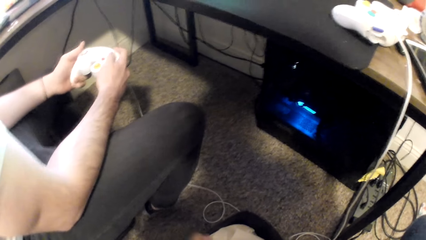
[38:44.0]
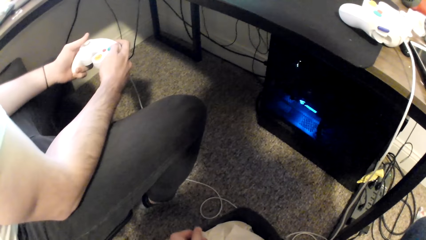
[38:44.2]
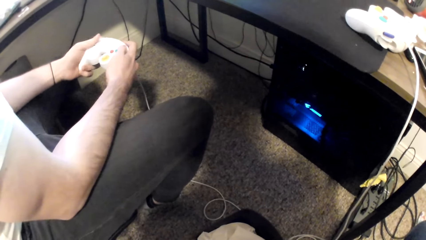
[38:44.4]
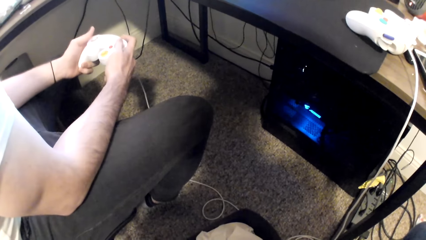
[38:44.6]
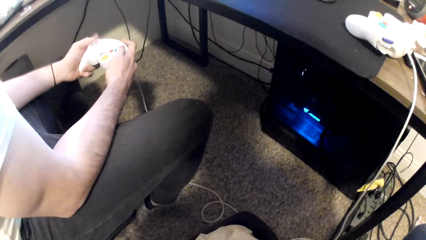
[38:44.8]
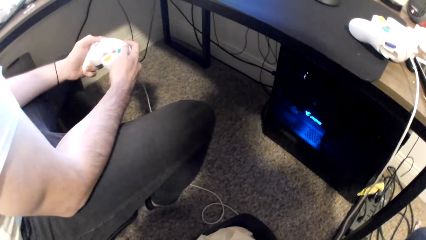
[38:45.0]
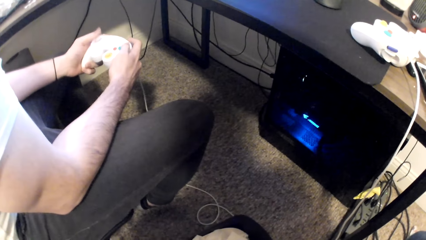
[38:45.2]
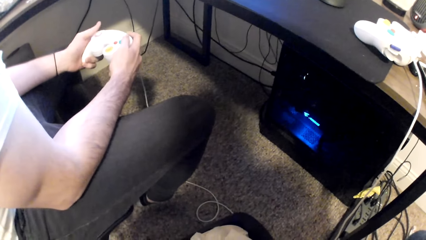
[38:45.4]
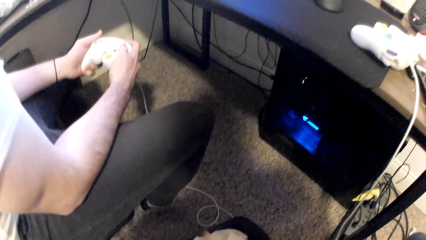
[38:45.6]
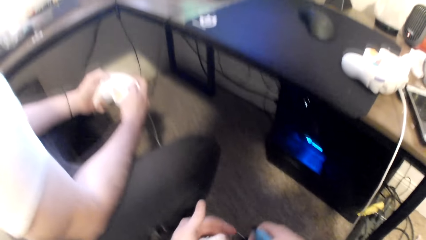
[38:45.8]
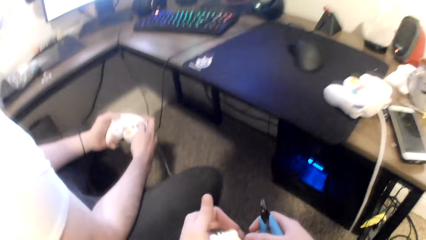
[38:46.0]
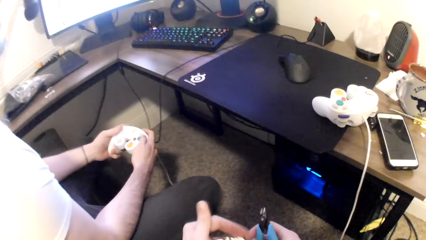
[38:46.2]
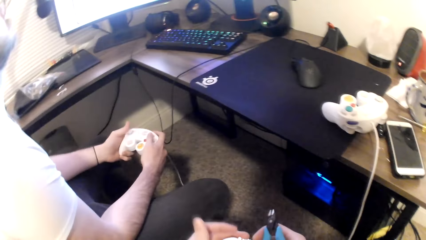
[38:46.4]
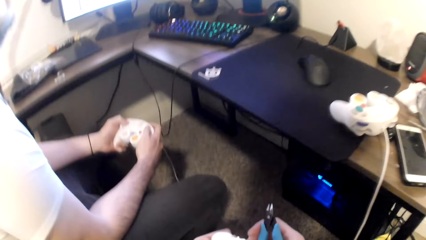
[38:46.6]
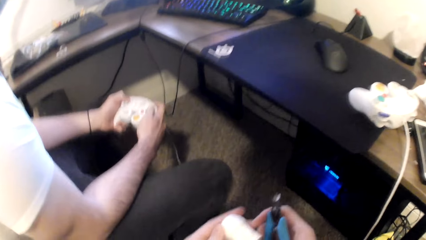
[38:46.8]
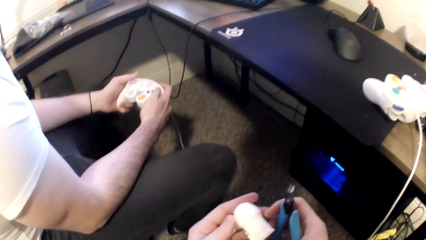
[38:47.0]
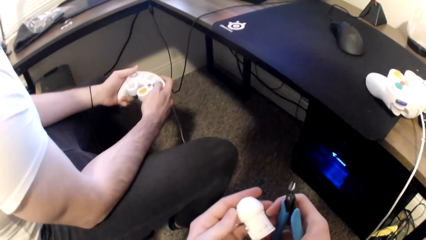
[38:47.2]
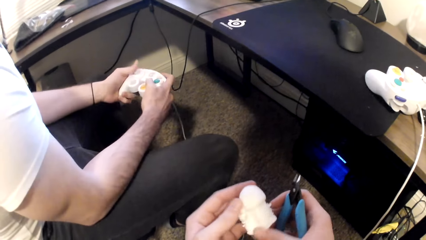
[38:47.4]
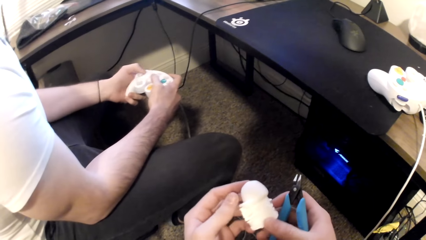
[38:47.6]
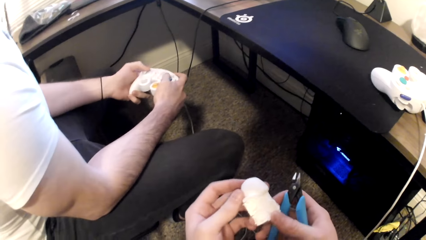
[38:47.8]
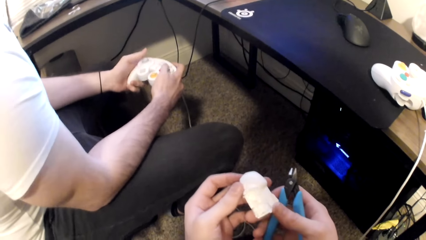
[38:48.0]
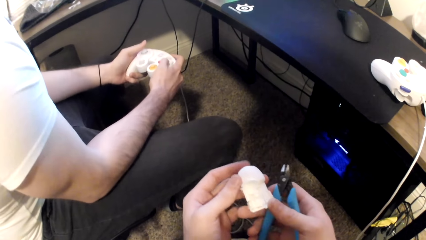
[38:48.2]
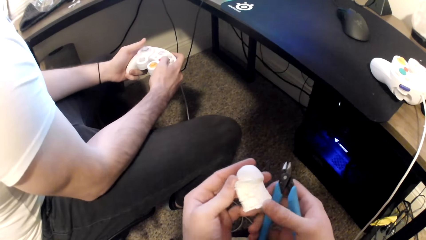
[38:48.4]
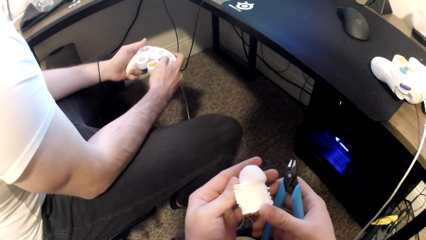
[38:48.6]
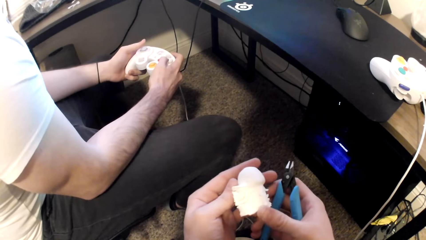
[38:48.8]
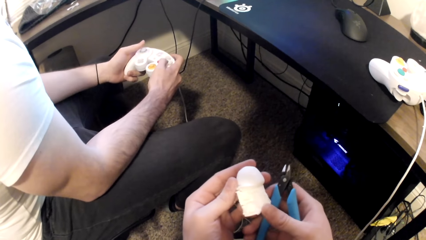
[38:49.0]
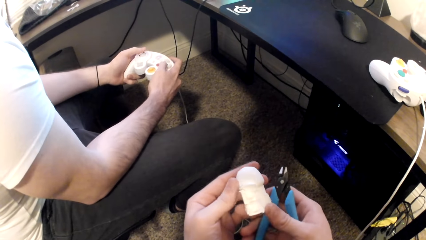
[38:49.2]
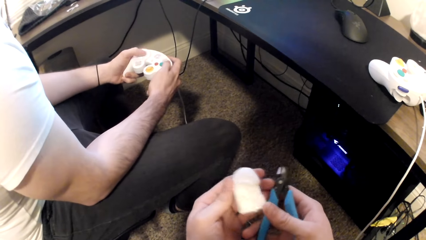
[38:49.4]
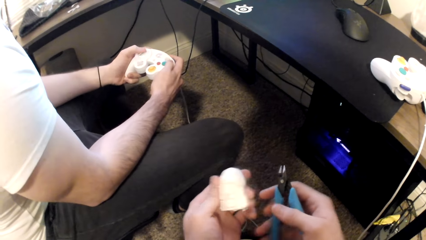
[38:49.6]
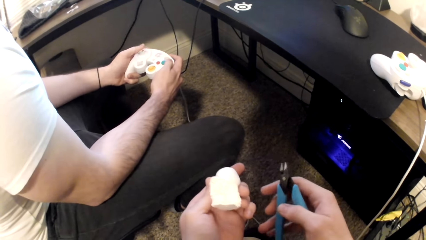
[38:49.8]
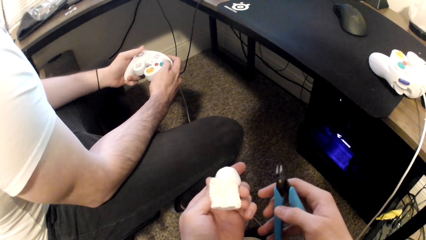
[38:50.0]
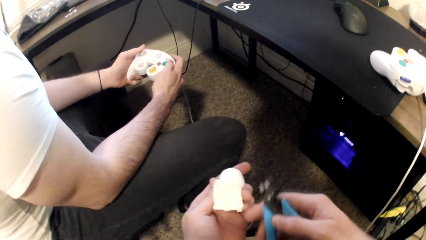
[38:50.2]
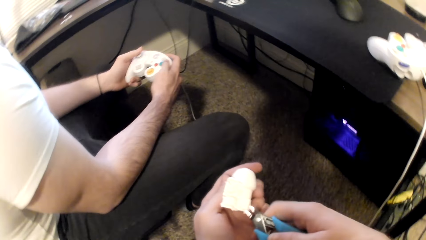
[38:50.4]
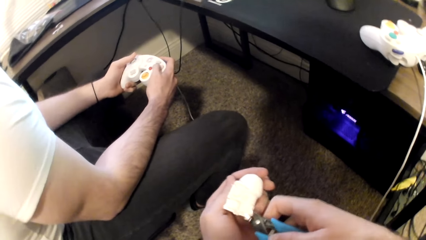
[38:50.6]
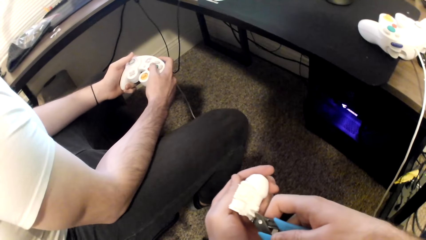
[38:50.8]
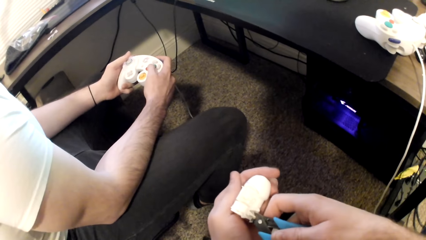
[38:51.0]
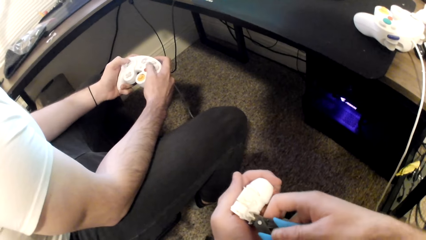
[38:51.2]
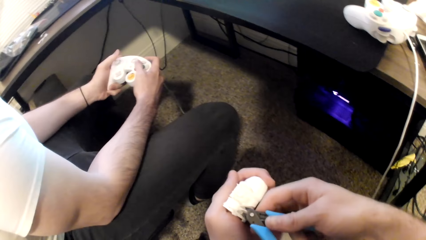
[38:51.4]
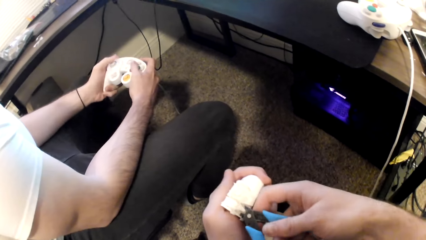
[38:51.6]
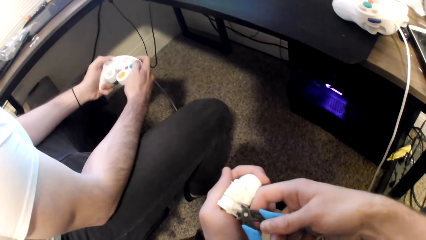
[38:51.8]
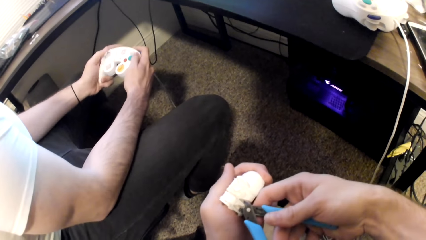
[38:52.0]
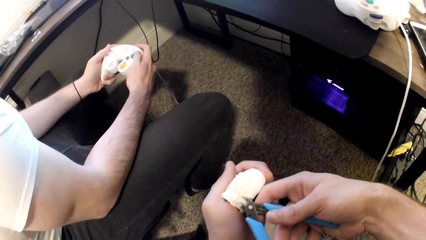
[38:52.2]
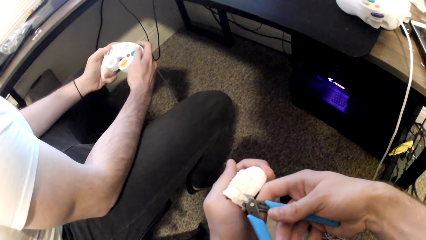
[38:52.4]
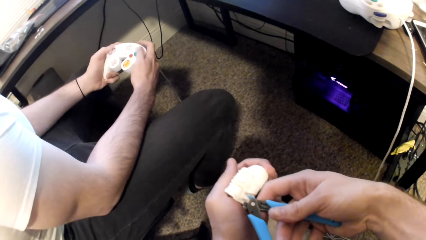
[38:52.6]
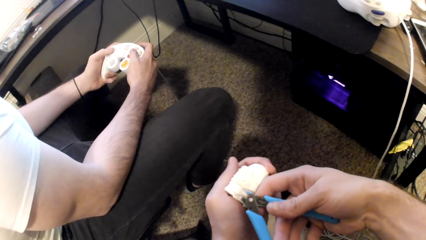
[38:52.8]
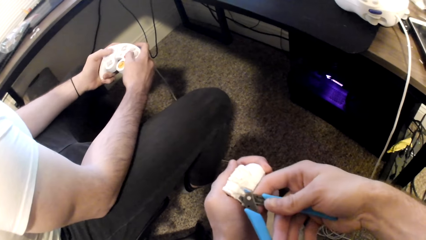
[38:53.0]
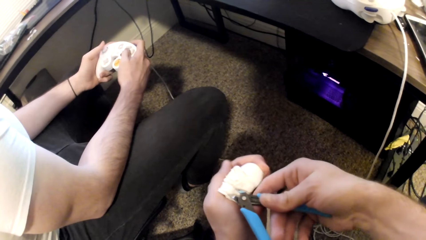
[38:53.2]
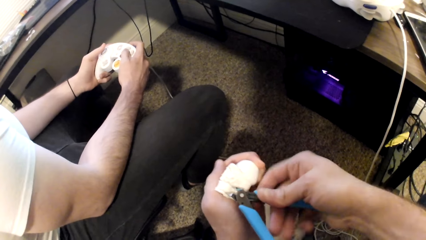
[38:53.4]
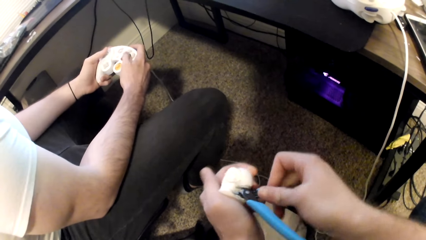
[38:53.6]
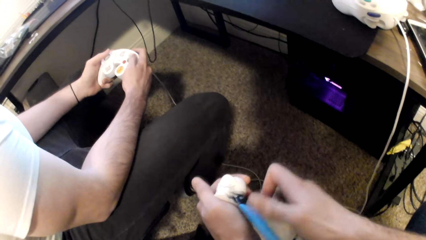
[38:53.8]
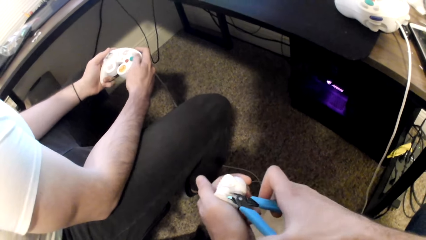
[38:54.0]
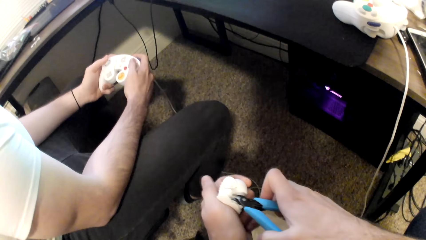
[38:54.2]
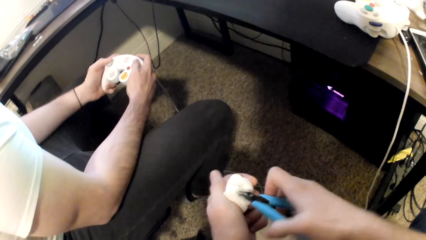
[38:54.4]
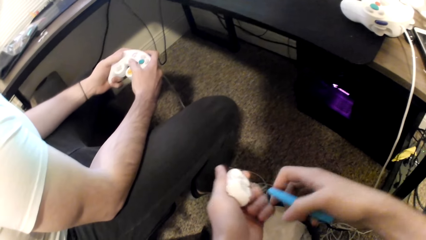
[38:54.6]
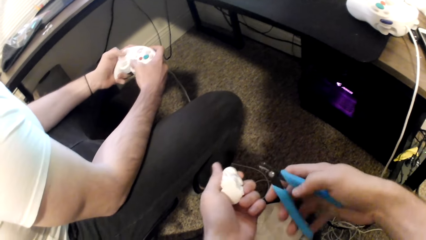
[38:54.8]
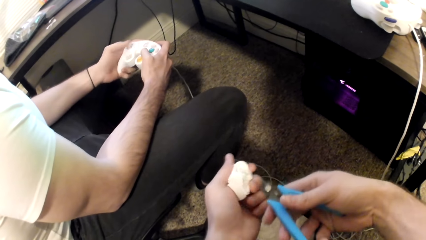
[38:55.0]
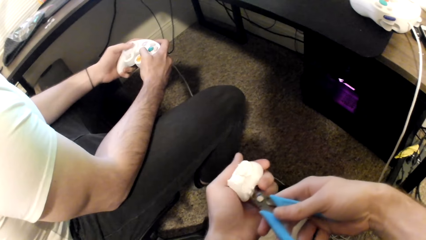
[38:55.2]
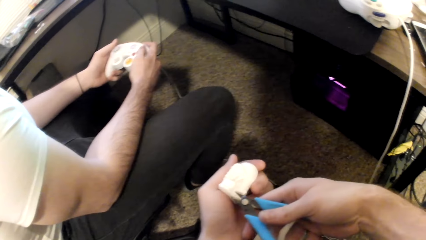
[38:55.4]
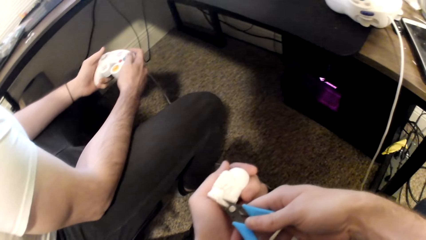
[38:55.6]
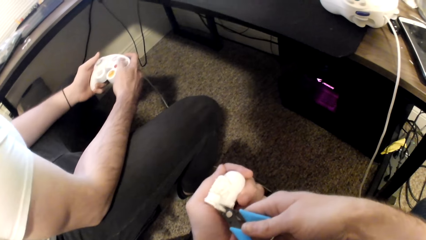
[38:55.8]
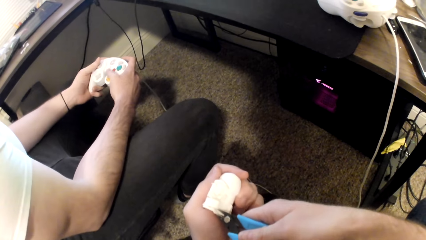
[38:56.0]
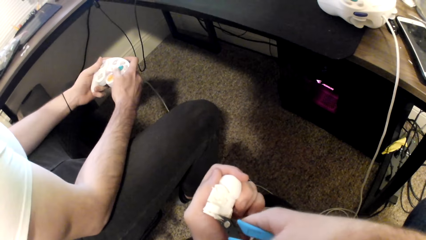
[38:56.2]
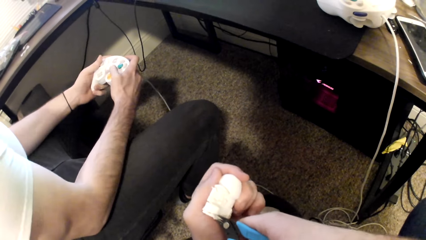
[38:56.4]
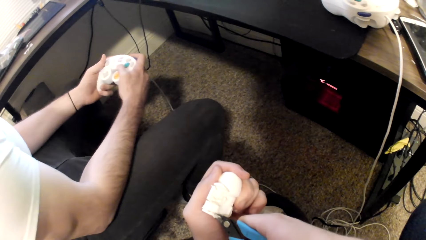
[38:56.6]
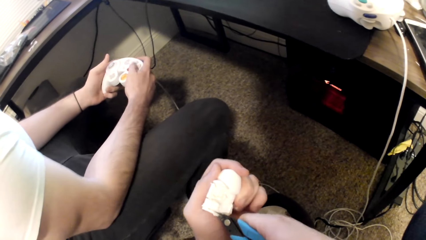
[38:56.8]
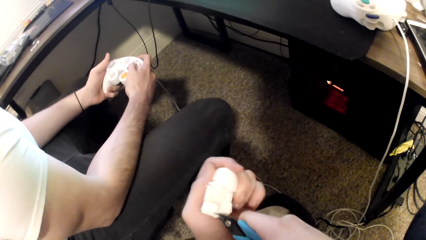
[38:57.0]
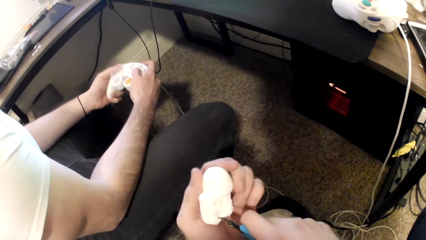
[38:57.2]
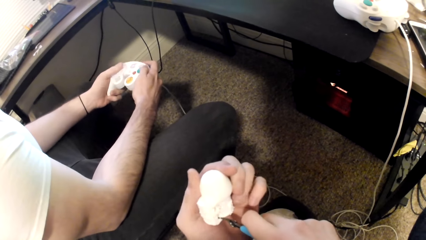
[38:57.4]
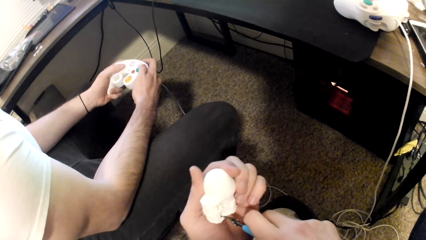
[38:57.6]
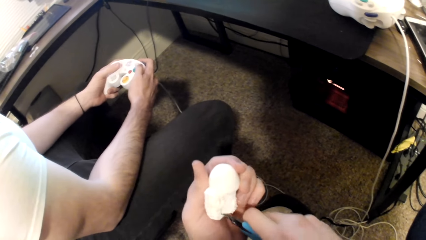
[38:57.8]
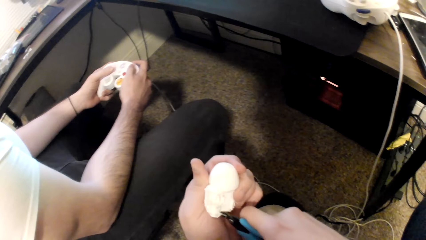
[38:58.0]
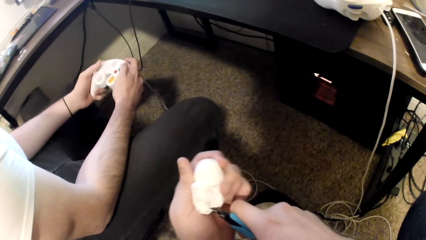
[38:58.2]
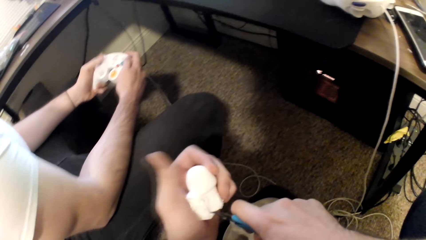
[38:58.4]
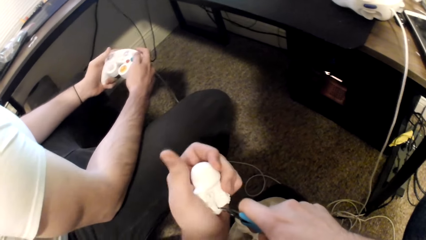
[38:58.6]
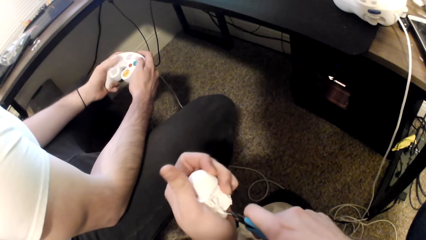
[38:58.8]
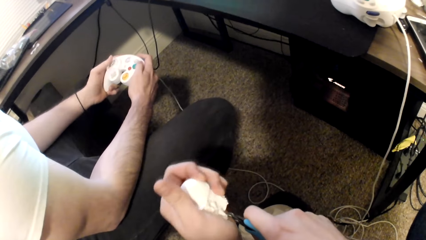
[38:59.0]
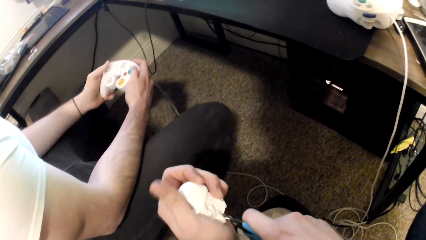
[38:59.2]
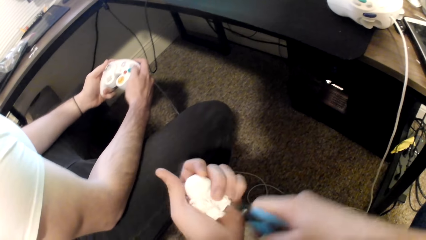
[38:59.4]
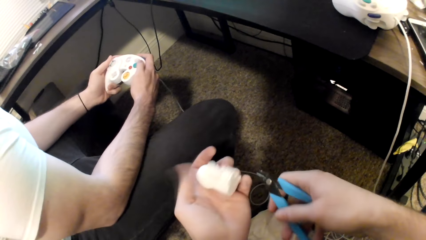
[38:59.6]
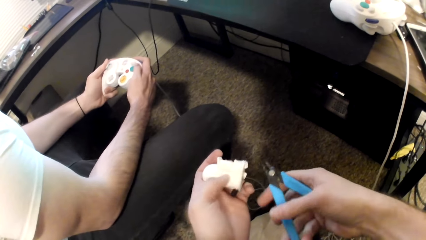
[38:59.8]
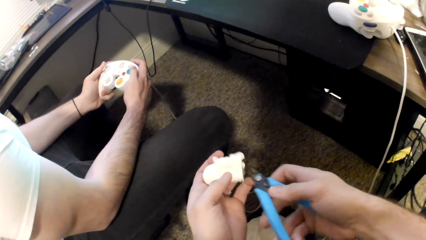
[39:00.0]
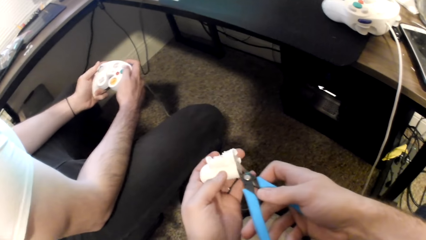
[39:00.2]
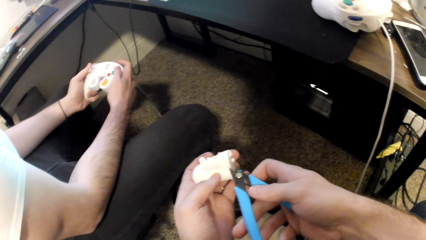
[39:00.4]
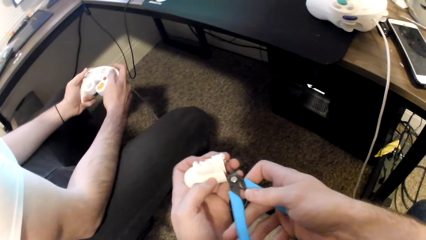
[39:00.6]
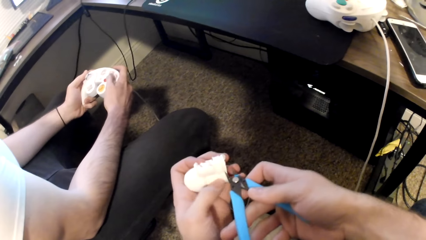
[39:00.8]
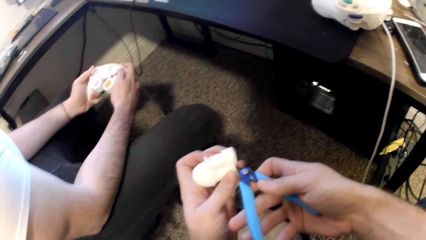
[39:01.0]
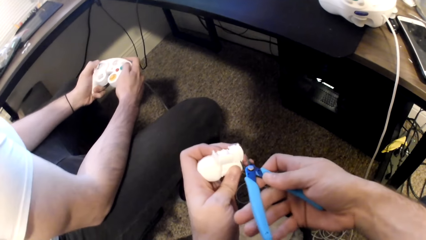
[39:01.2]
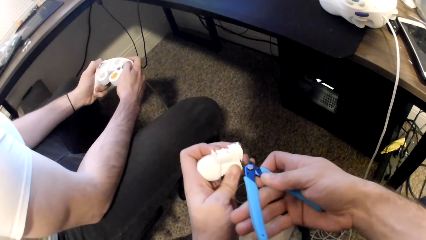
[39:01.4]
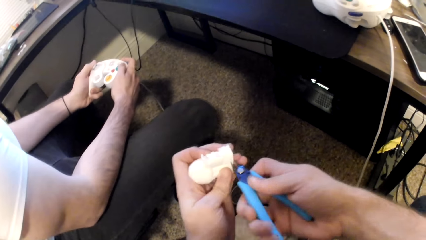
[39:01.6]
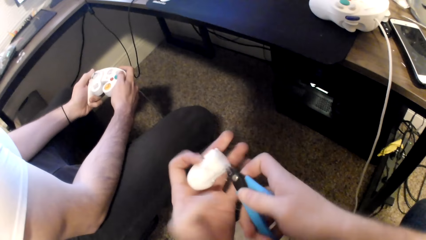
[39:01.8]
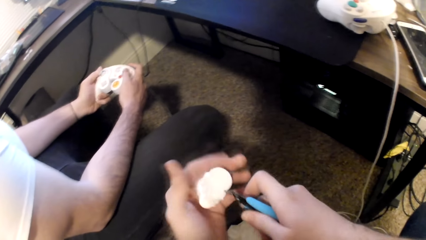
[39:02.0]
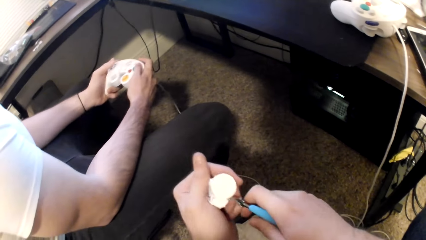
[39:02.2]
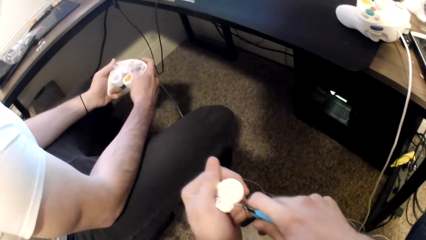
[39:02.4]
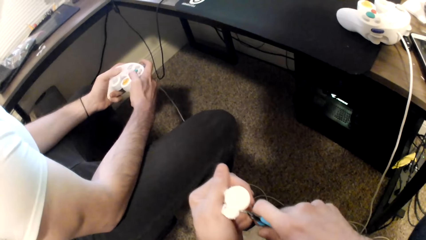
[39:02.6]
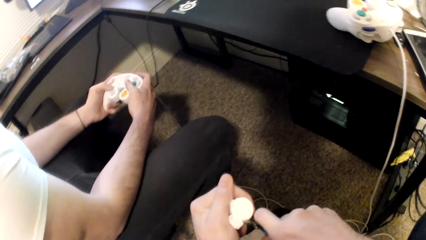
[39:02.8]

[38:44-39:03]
The camera wearer holds the art toy. They cut the art toy.
